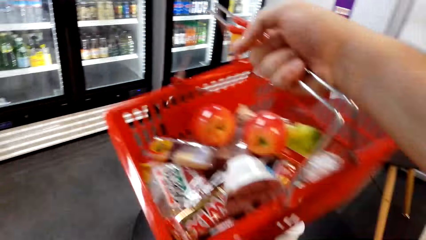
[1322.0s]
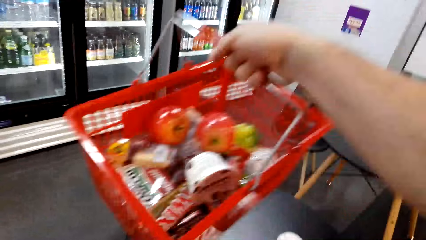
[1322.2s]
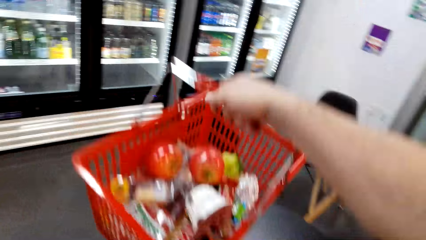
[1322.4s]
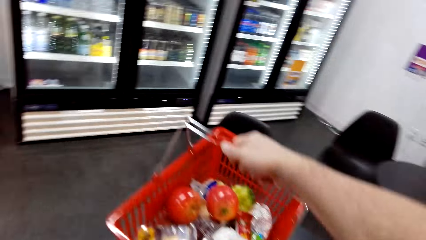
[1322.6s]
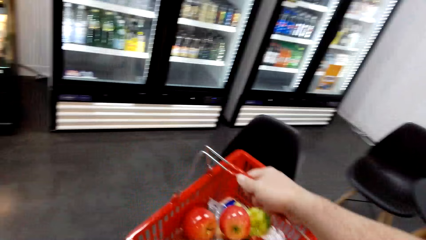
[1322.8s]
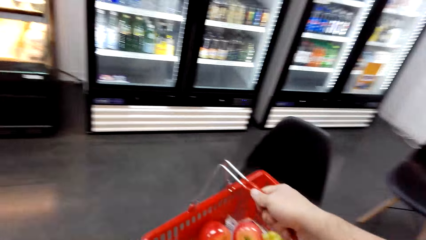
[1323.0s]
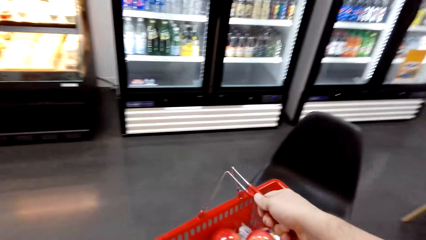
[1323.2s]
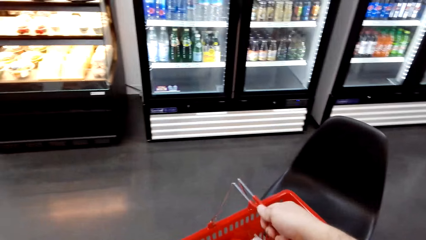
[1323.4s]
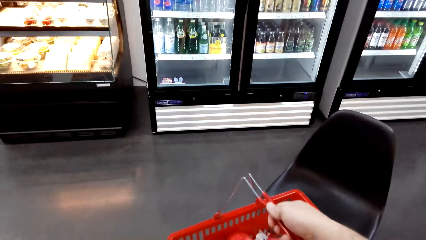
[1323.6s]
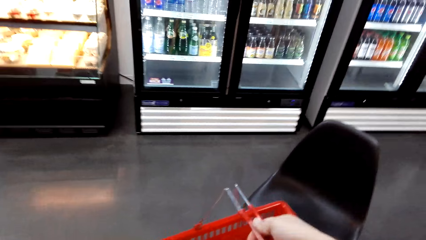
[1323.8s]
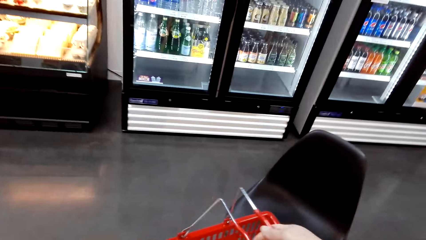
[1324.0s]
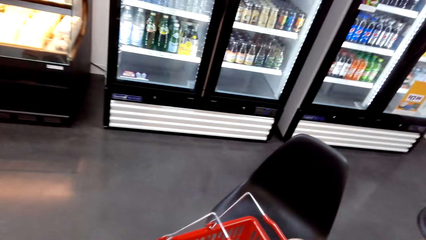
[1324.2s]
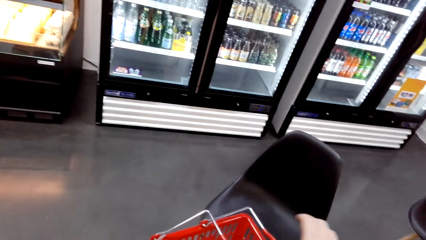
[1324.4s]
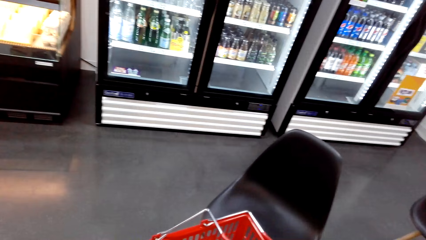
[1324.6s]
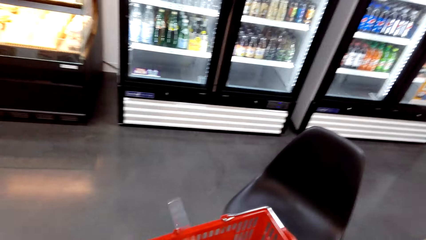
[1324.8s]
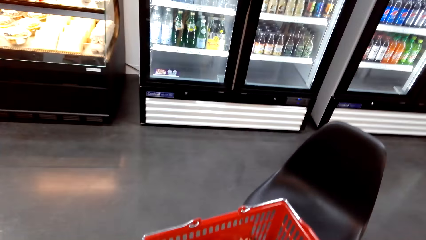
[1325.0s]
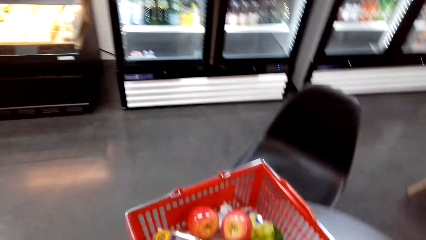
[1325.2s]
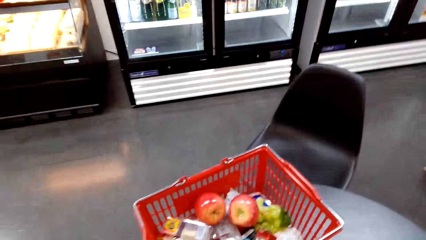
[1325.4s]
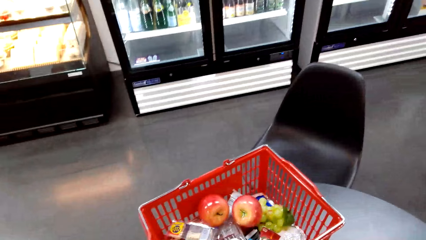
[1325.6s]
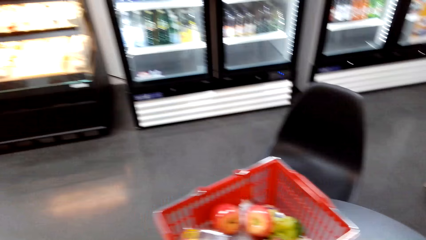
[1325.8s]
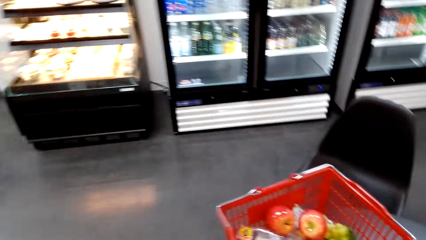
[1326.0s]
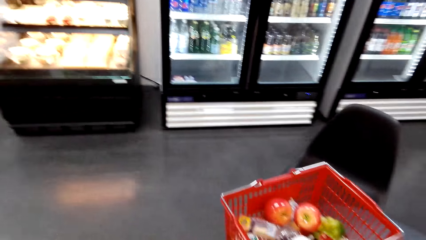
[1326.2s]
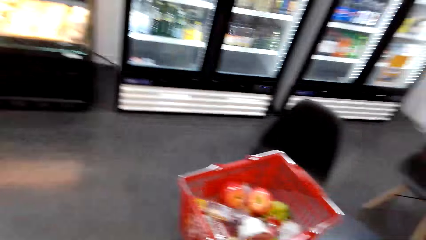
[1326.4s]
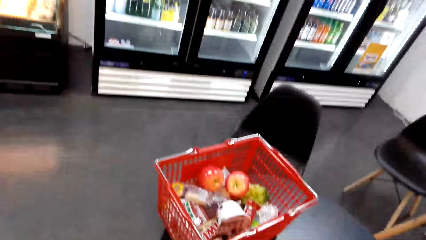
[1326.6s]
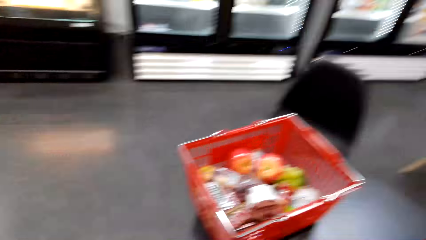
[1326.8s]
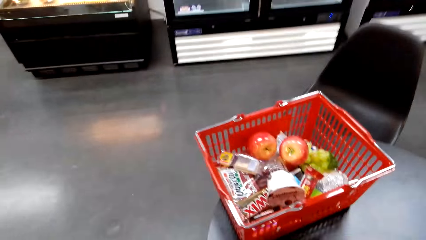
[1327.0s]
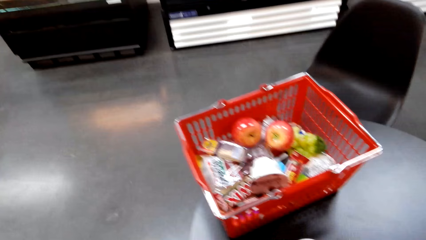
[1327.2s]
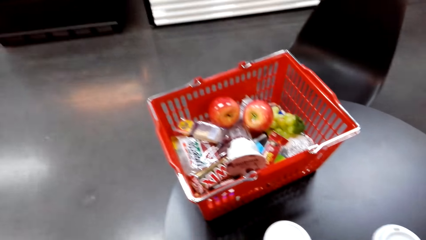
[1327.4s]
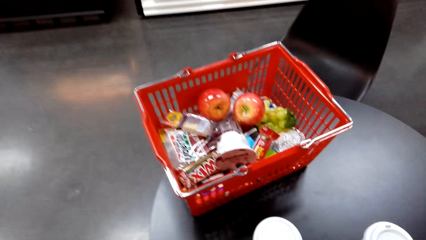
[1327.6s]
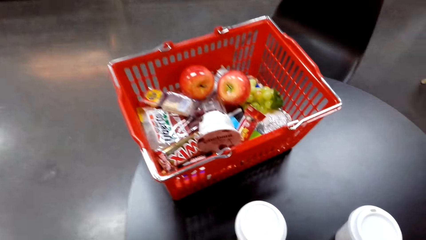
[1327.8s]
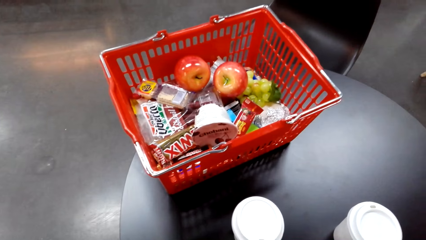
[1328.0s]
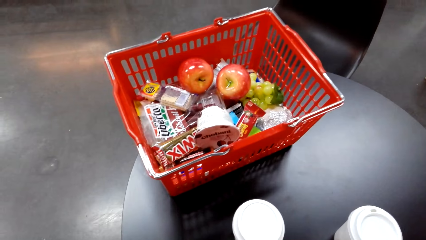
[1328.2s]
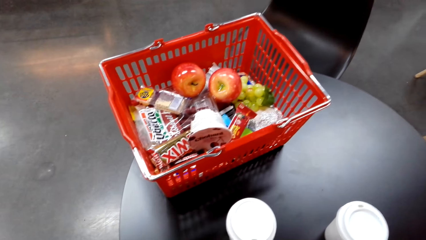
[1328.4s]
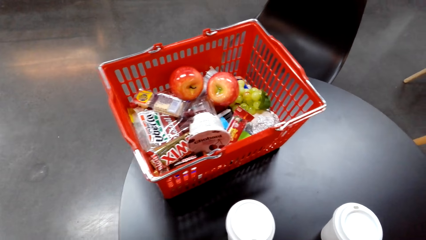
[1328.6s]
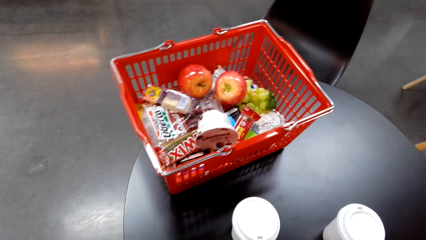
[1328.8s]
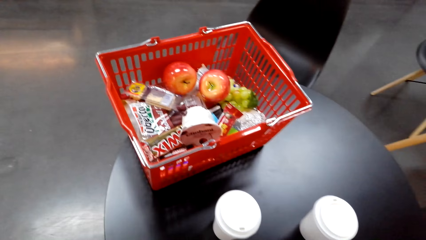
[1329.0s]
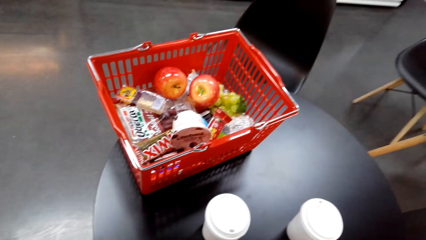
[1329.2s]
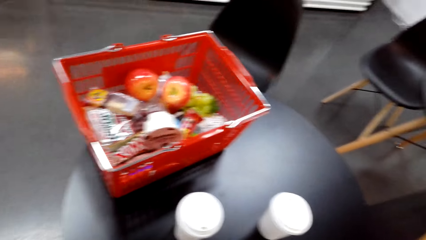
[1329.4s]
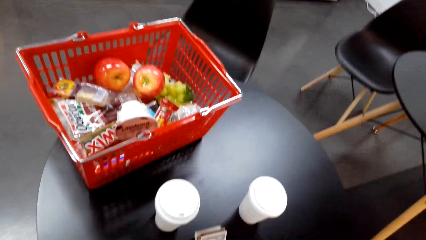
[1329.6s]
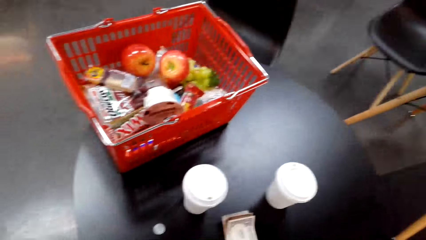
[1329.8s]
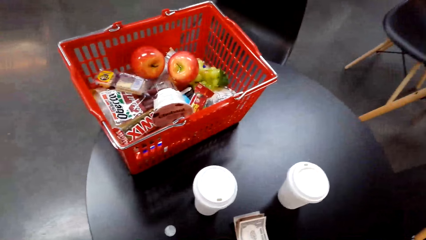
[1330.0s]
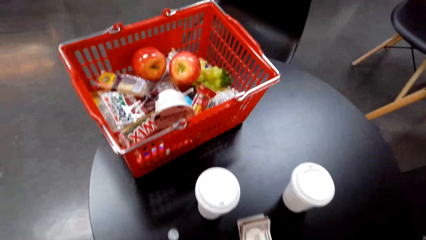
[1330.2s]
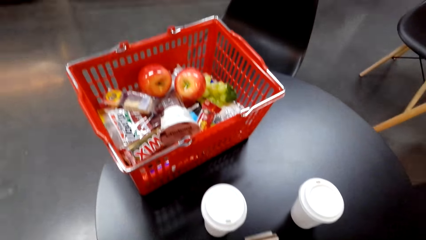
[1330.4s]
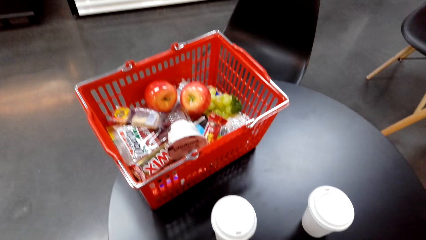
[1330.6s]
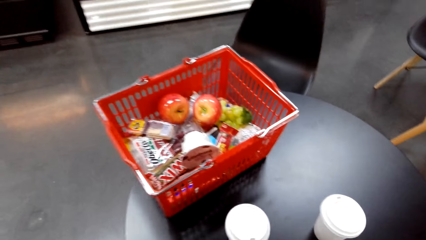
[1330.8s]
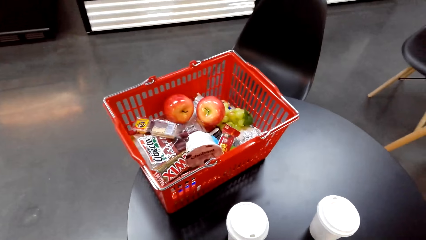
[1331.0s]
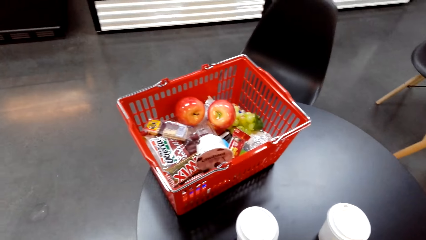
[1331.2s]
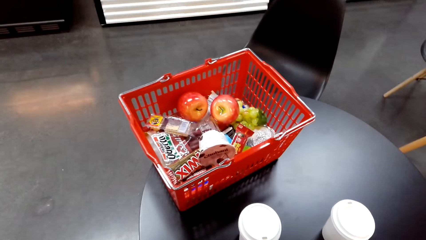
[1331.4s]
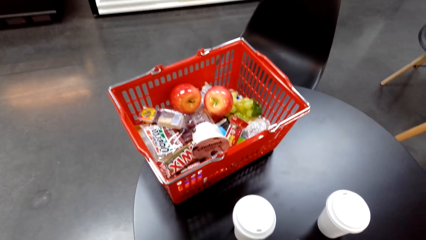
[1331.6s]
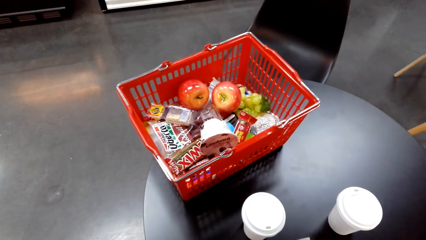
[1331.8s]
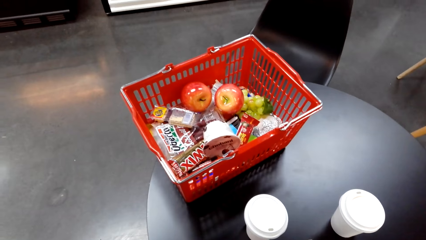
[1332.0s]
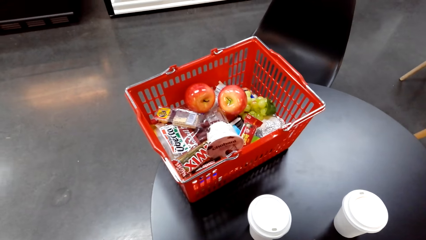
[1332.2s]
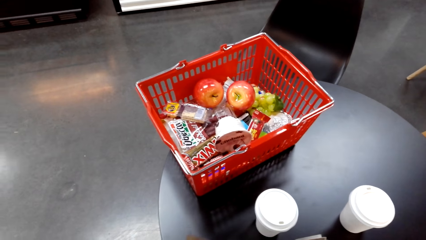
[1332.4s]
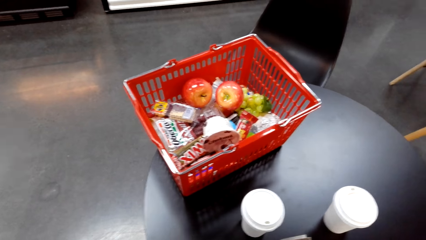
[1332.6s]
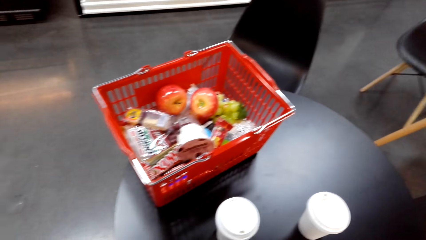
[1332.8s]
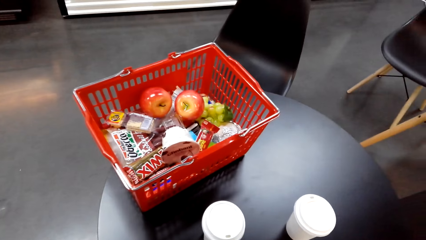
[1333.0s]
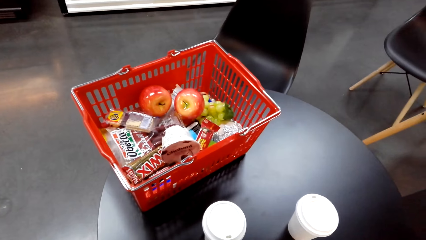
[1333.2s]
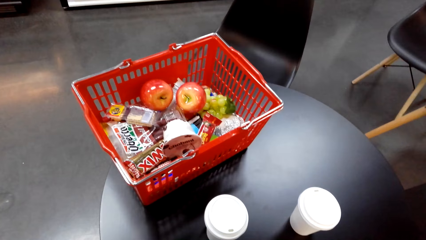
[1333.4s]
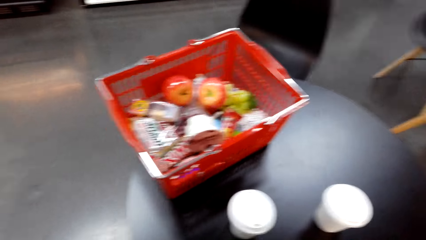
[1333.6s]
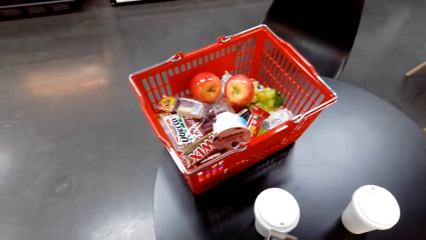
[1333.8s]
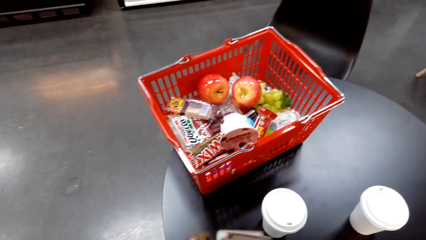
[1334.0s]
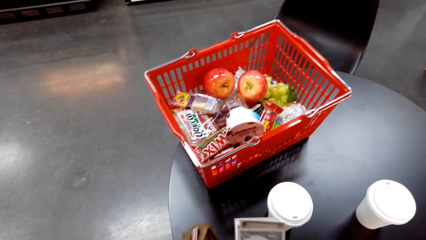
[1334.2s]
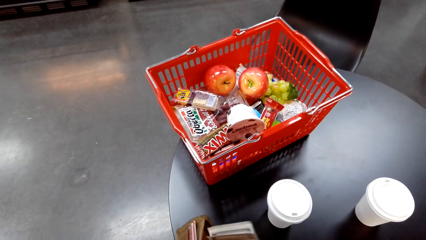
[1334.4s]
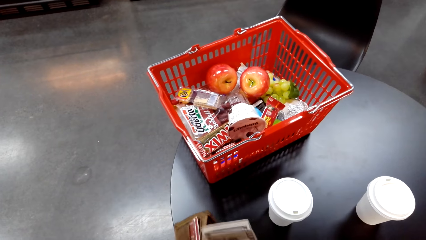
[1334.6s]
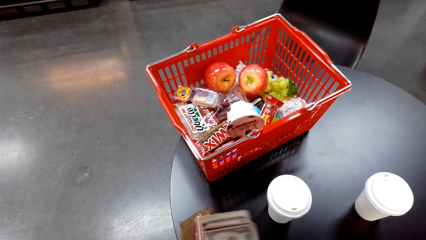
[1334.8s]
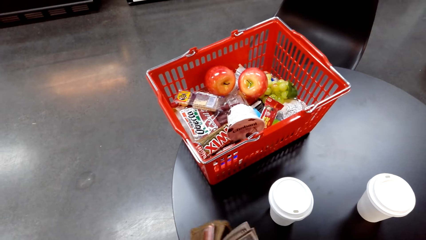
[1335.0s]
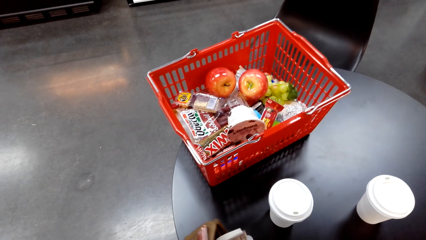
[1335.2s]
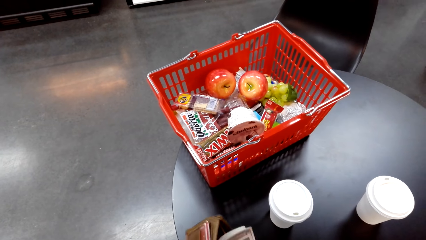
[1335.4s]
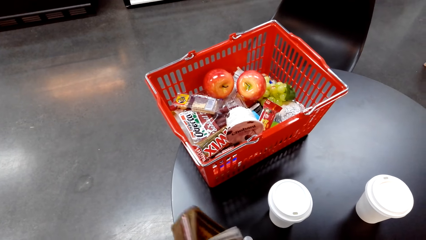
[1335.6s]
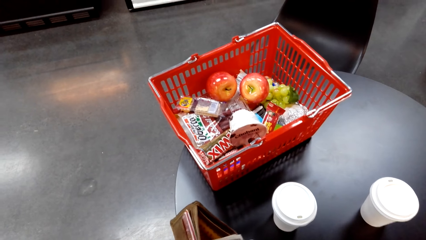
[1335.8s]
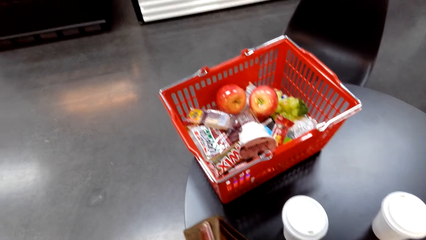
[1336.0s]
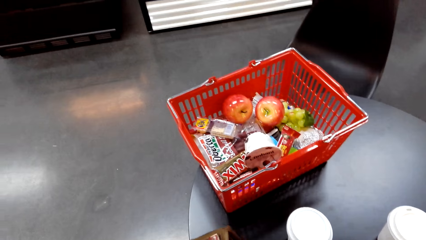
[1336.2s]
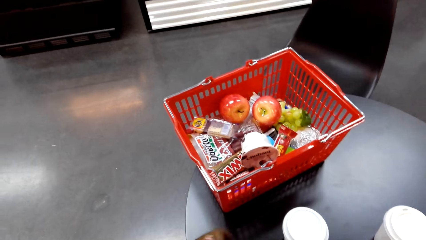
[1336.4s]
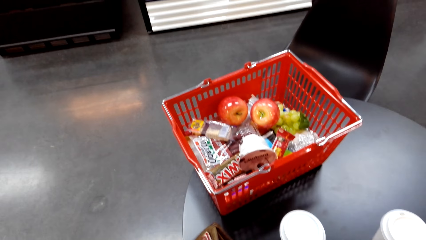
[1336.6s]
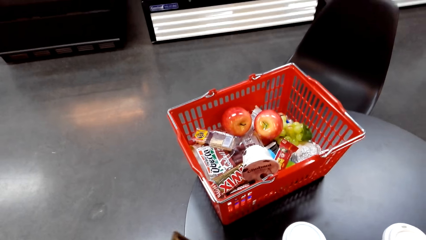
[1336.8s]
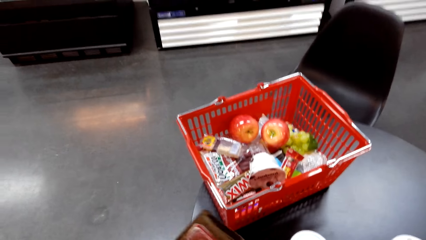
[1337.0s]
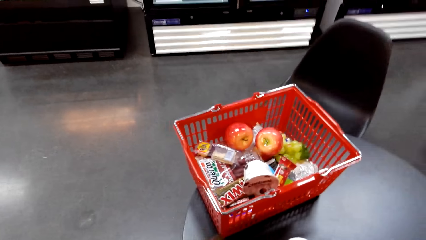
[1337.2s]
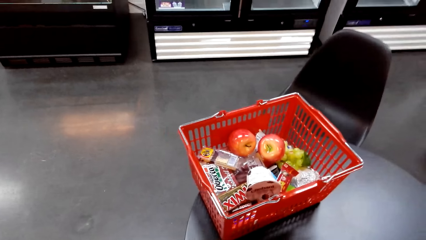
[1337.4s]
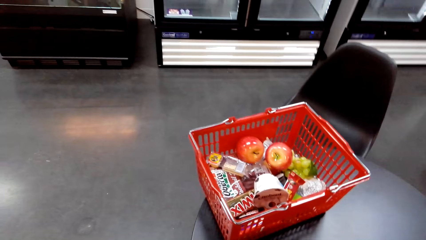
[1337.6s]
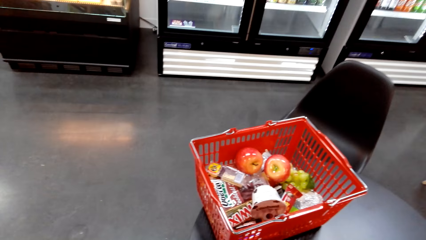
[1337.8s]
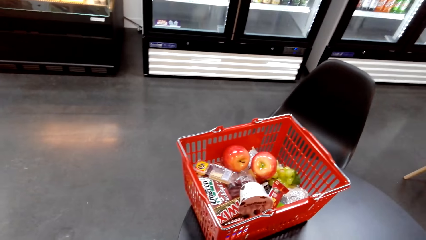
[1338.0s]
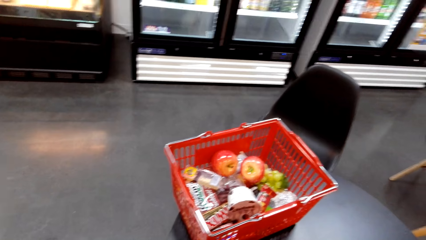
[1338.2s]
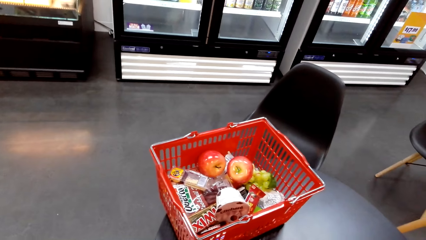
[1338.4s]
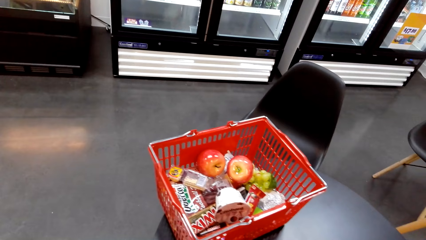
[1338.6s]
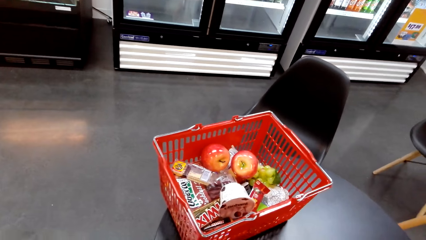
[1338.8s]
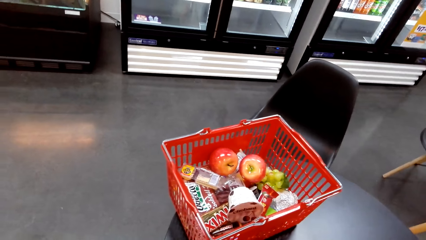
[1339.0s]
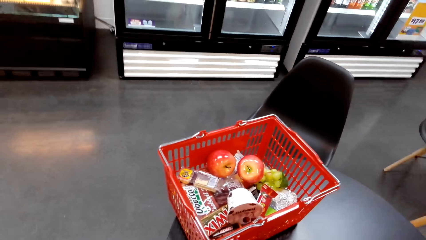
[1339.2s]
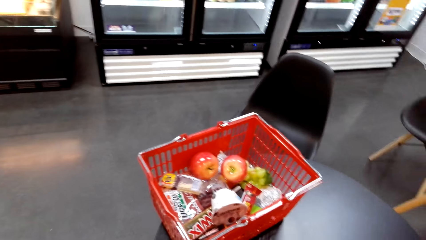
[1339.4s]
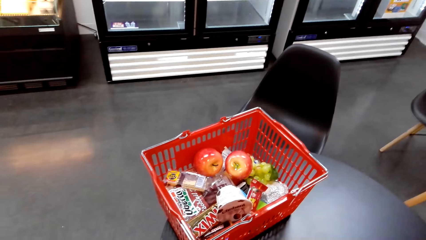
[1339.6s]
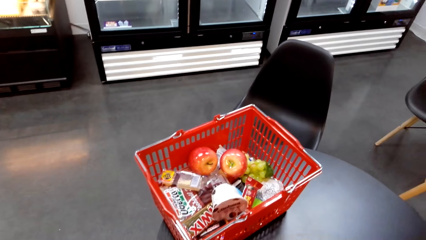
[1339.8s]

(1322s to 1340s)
The camera wearer puts the basket on the table. They place the cash change on the table. They put the cash in the wallet.
